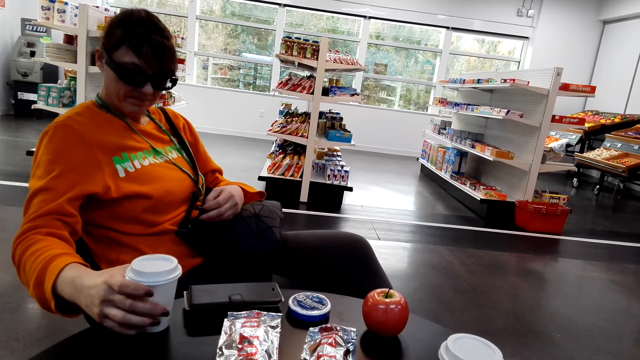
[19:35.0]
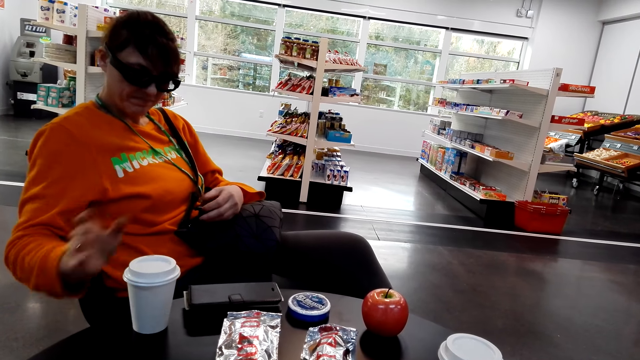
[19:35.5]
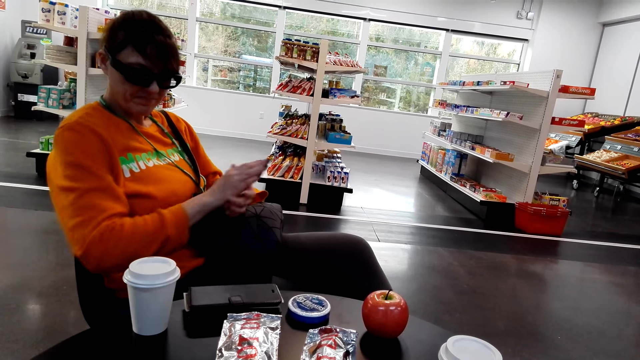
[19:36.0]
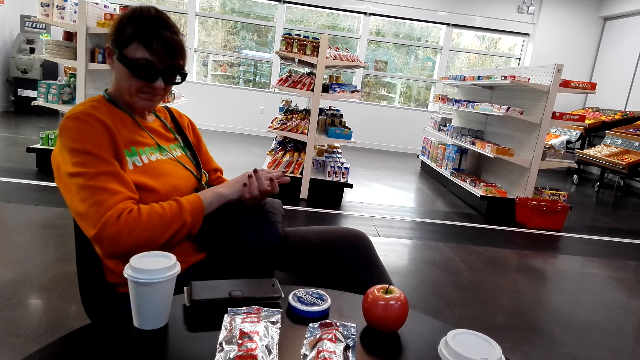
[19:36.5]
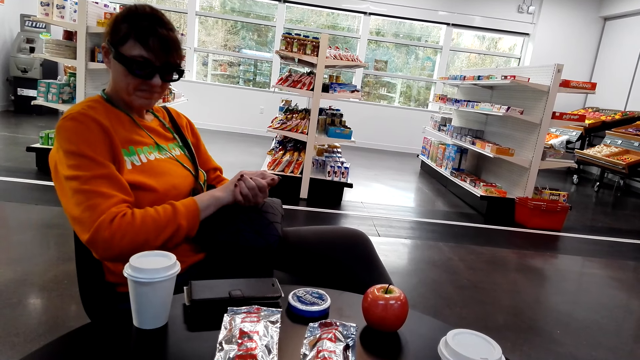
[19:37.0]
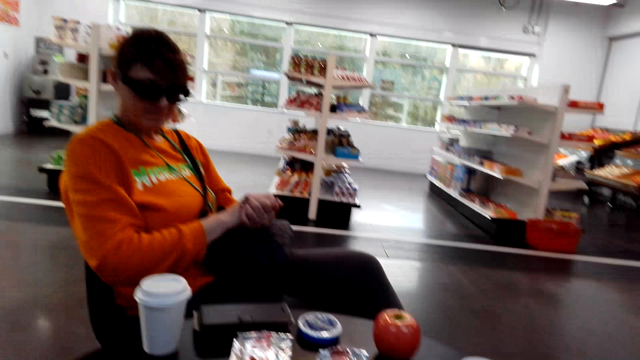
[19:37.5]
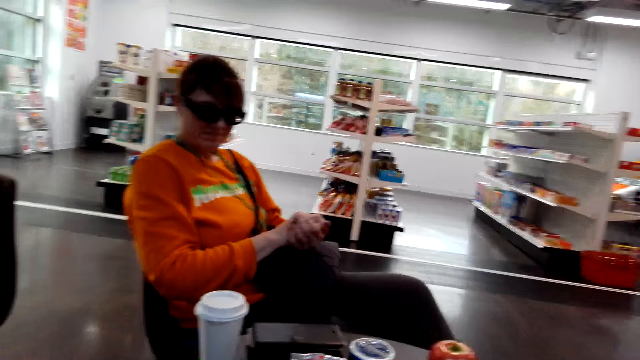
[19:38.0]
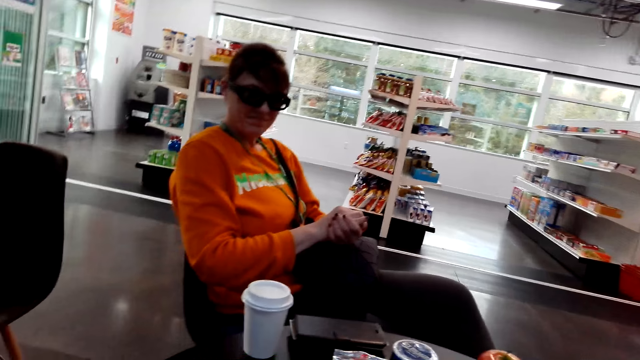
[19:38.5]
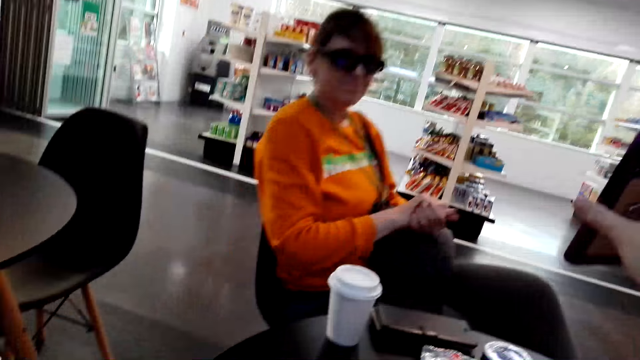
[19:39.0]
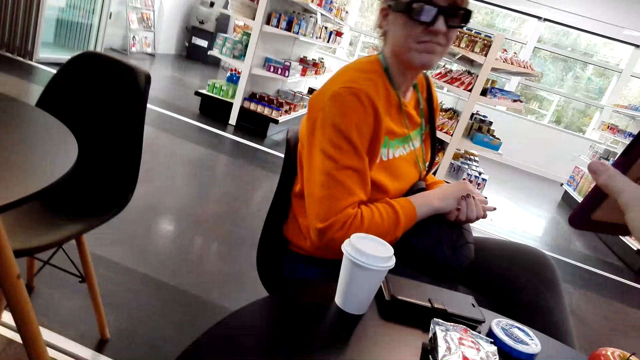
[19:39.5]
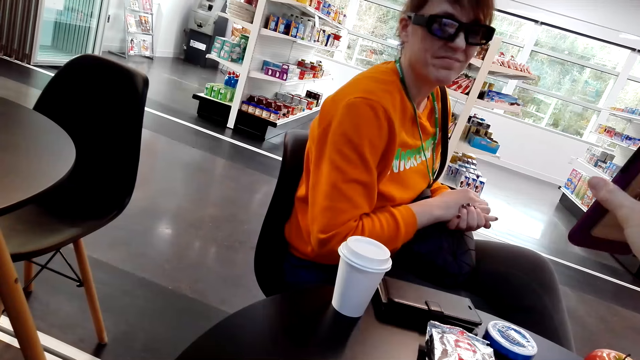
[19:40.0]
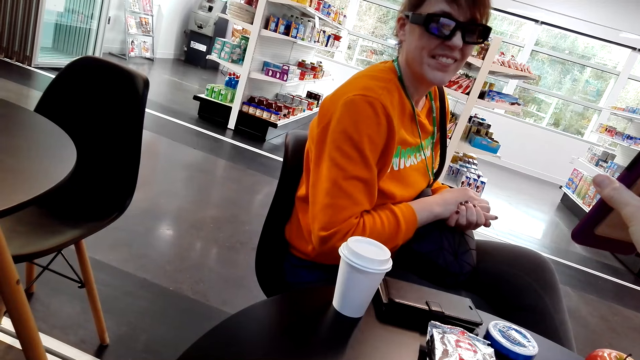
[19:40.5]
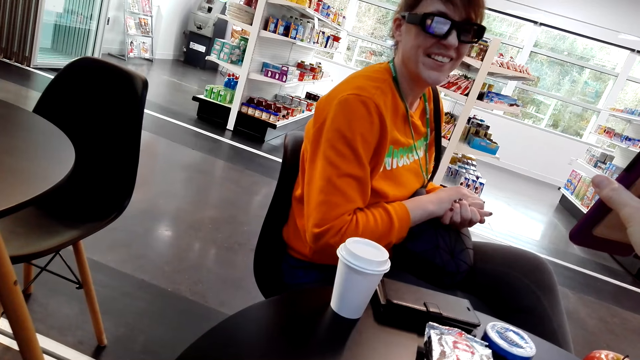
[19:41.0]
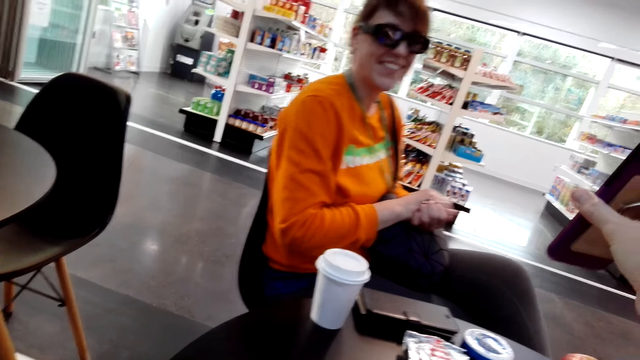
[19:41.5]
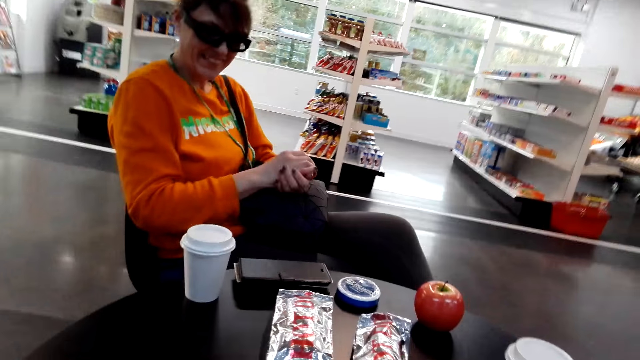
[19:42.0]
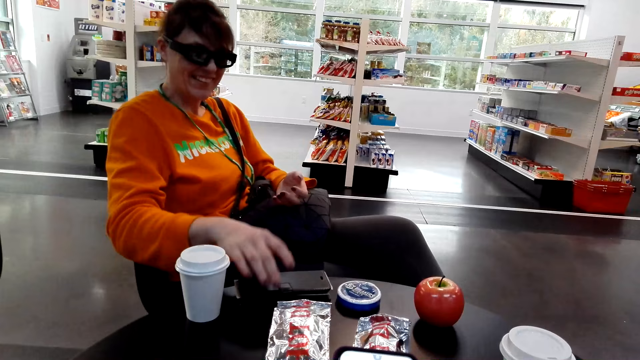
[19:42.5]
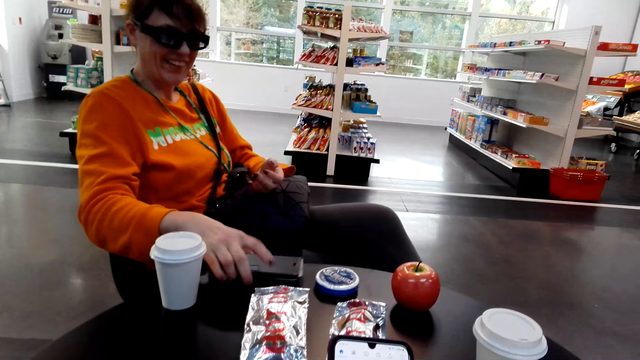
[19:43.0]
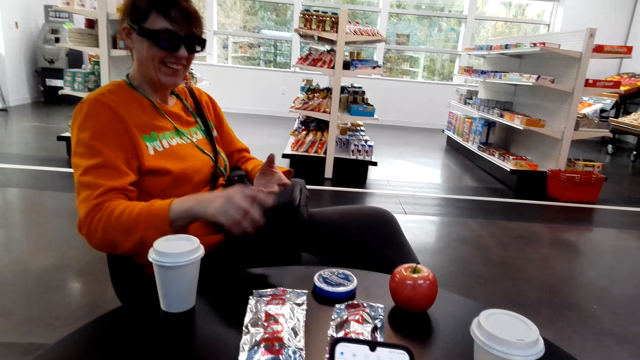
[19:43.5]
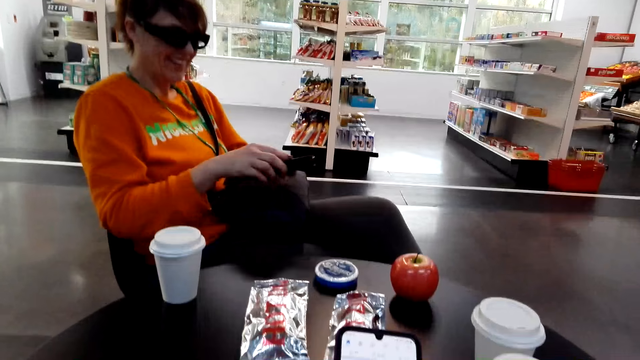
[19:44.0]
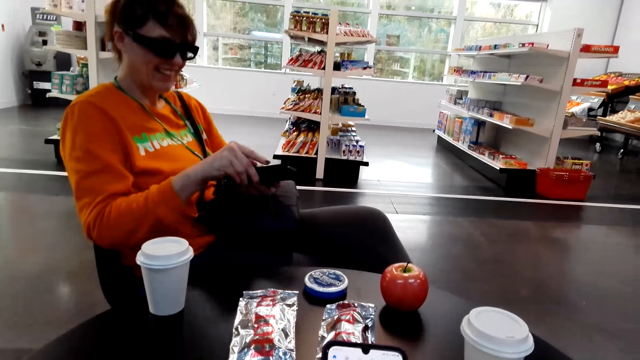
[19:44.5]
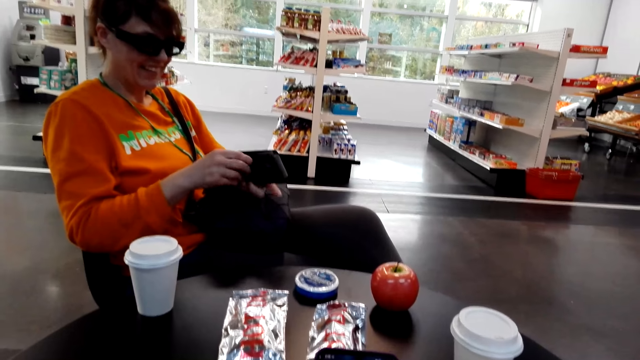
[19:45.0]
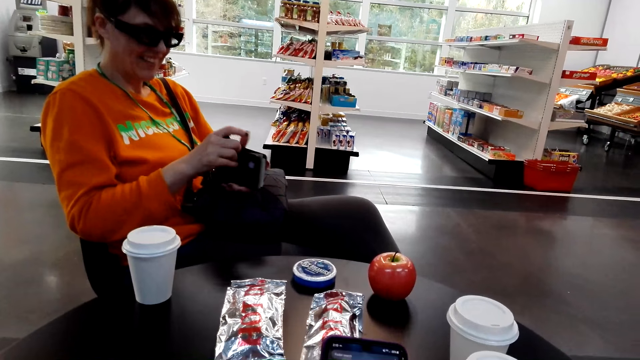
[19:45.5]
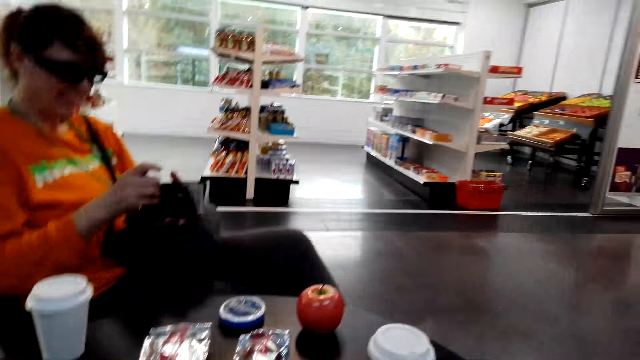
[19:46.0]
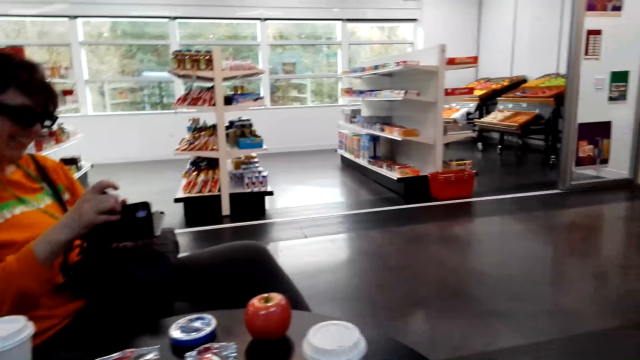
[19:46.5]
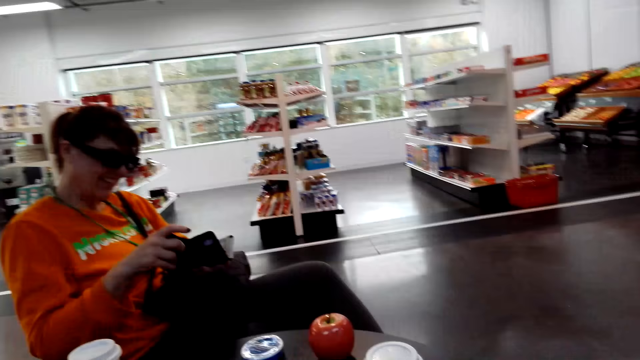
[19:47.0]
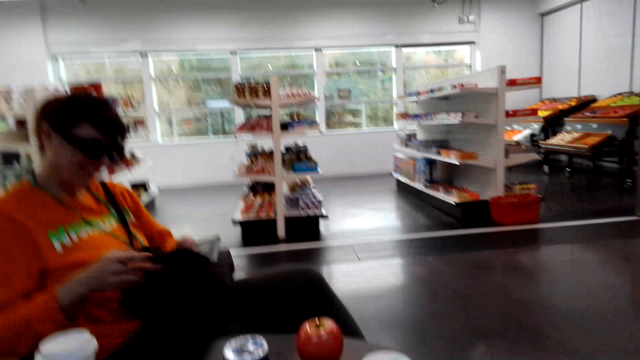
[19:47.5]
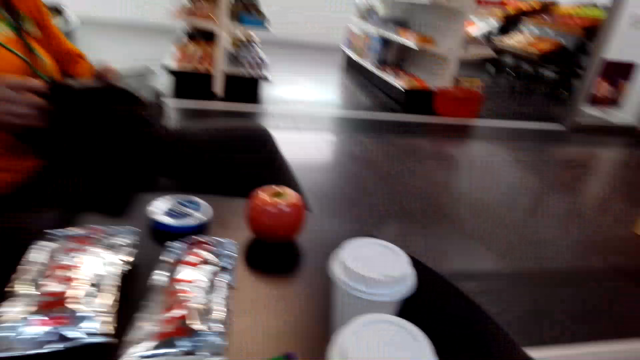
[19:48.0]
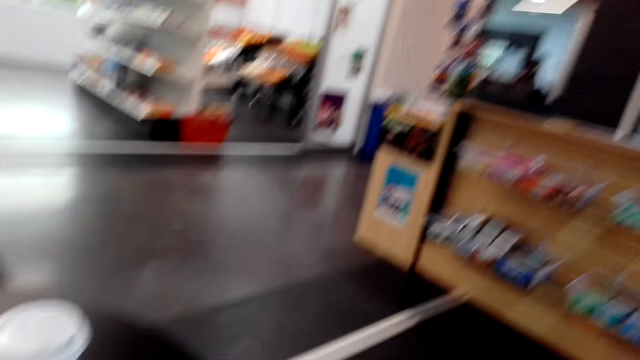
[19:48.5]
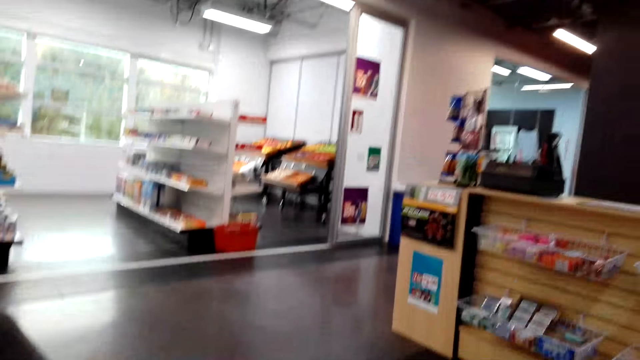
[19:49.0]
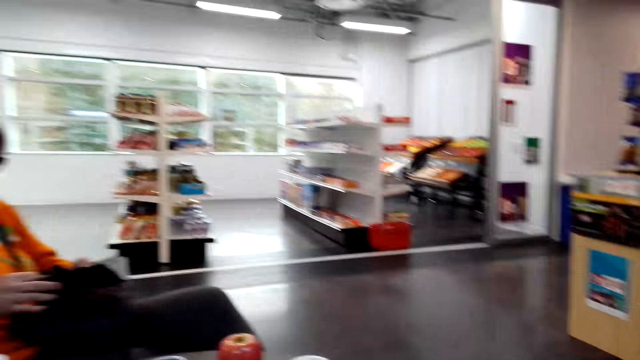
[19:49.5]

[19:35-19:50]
The camera wearer stares at a woman. The woman stares at a tin on the table. The camera wearer shows a phone to the woman. The woman laughs. The woman picks up a purse from the table and picks up the phone. The camera wearer stares around the shop. The woman opens the purse. The woman opens the phone. The camera wearer looks around. The woman counts money in the purse.

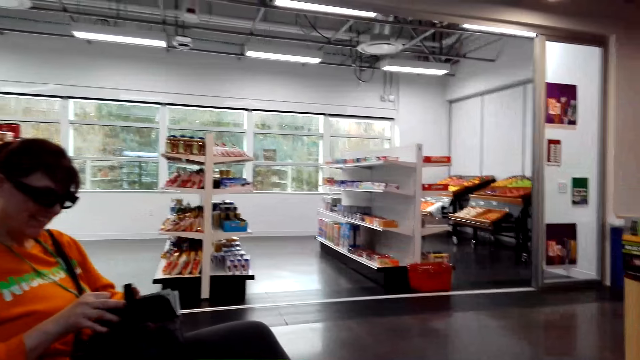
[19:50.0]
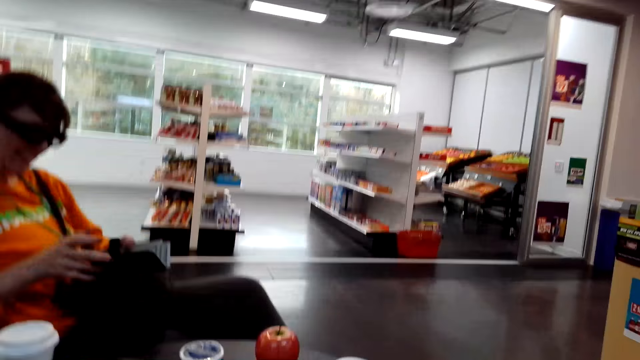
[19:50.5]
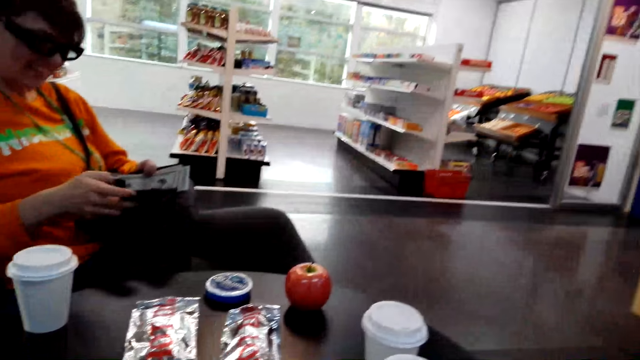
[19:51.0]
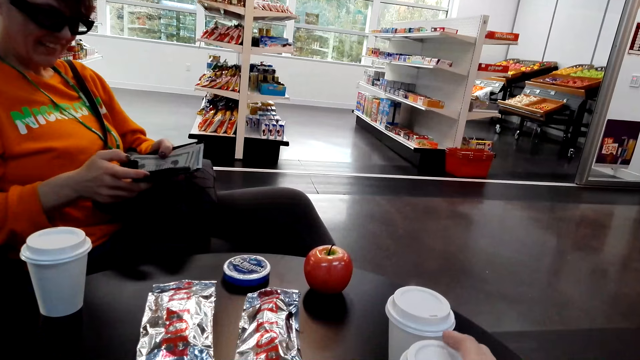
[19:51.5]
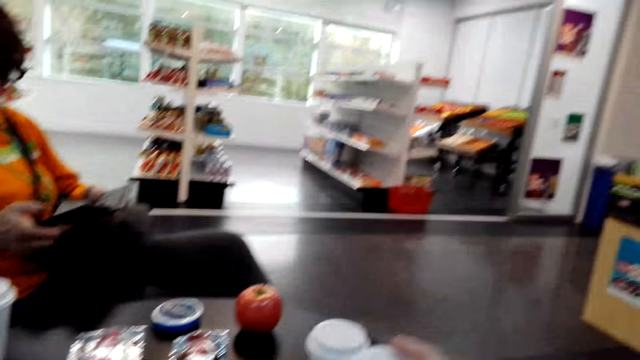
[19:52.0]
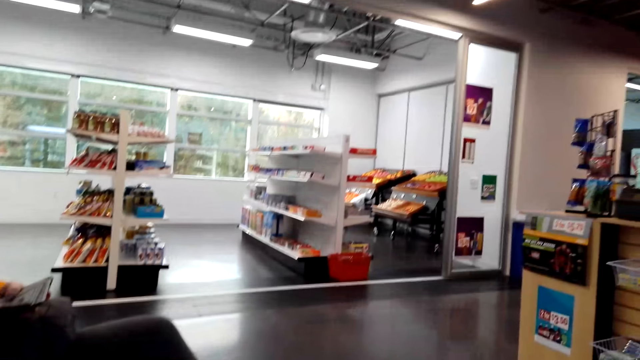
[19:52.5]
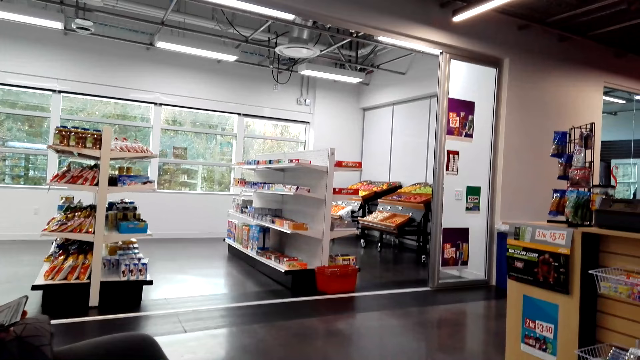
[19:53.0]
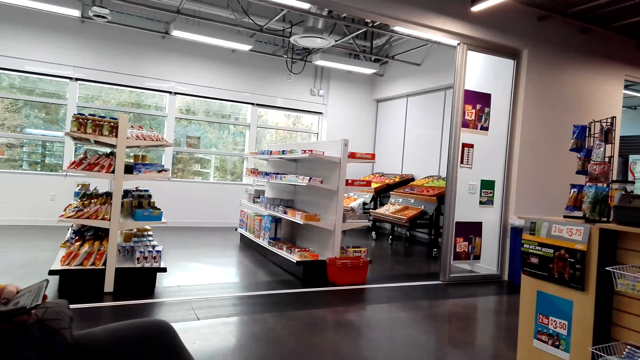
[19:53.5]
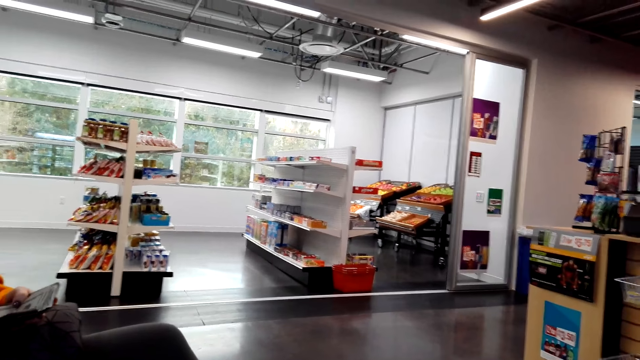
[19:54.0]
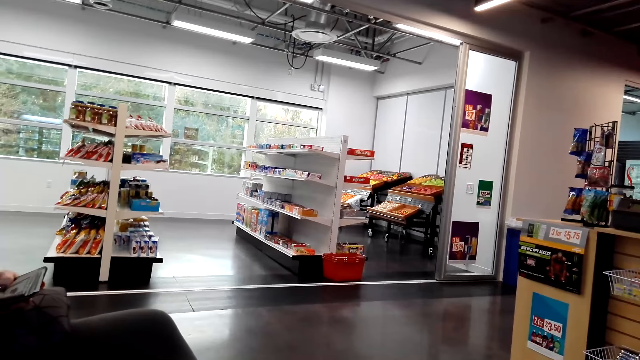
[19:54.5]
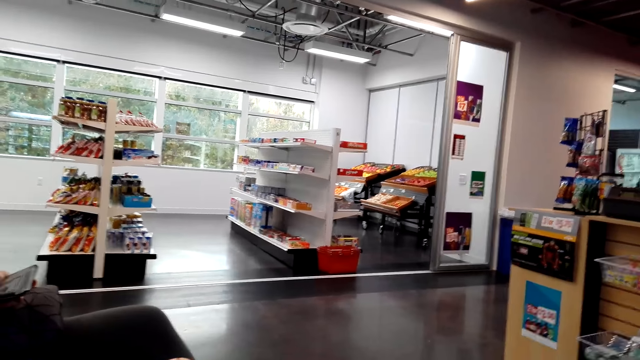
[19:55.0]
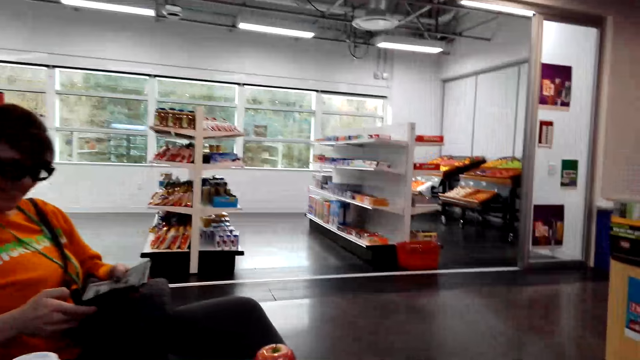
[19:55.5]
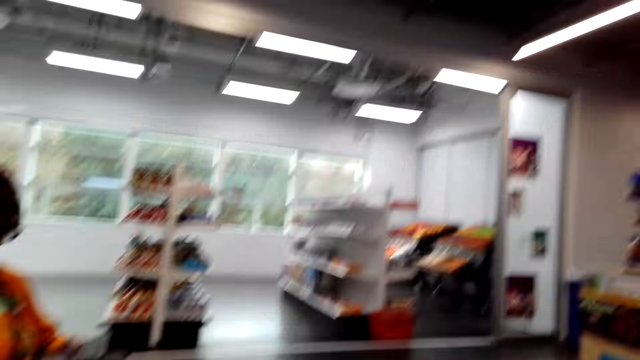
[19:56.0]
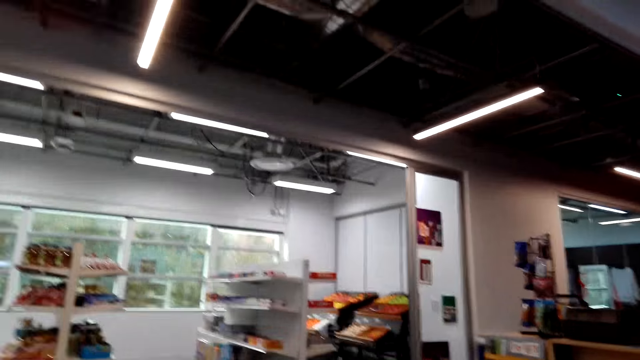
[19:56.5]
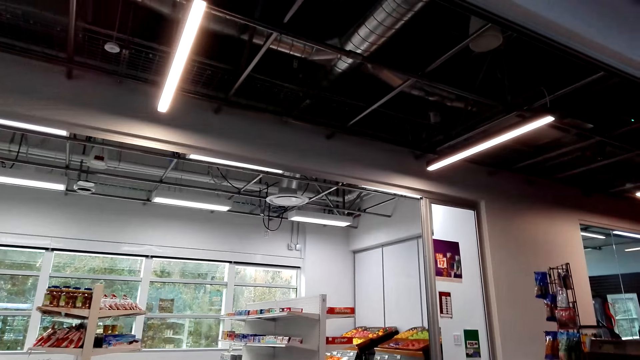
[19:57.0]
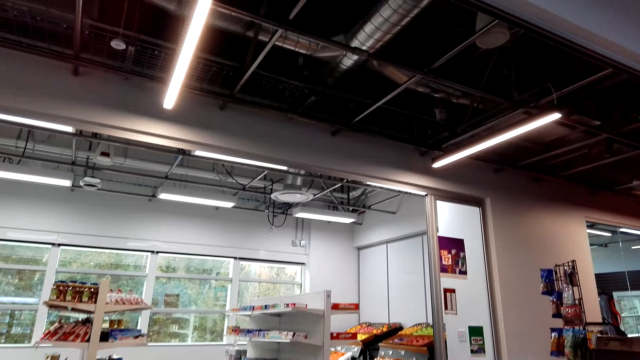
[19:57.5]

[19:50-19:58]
The camera wearer takes a drink. A woman operates the phone. The camera wearer looks around.
